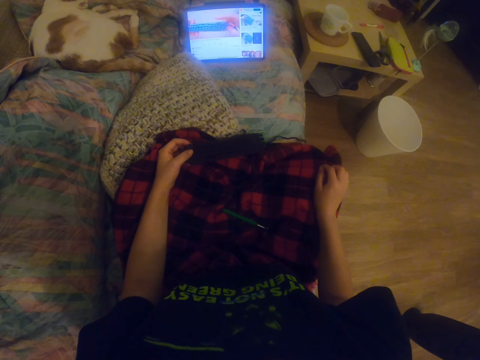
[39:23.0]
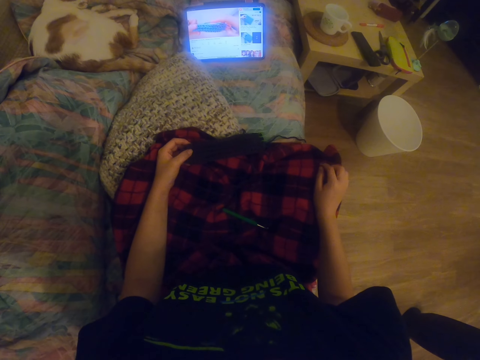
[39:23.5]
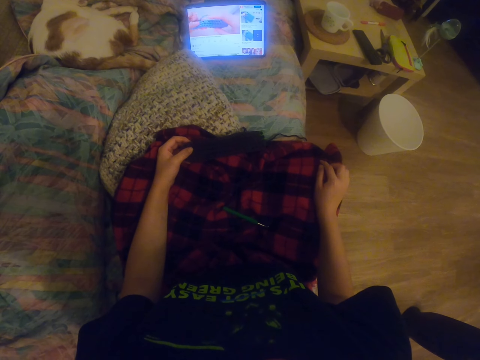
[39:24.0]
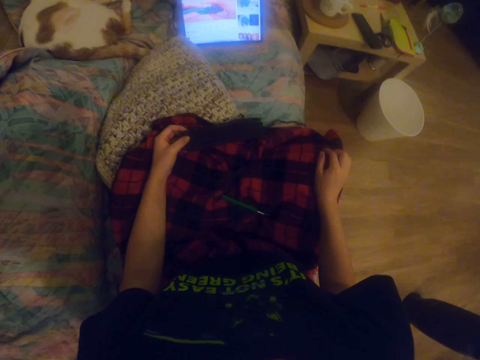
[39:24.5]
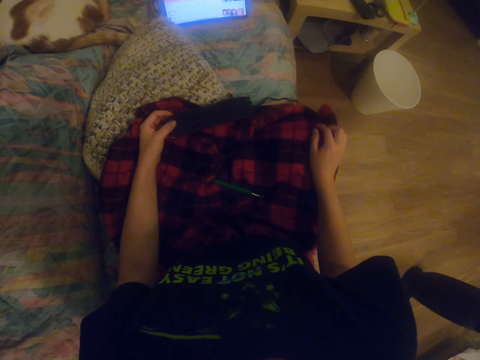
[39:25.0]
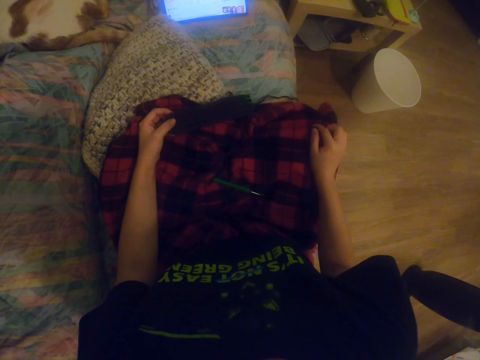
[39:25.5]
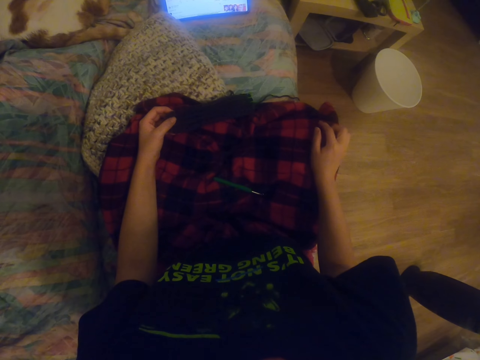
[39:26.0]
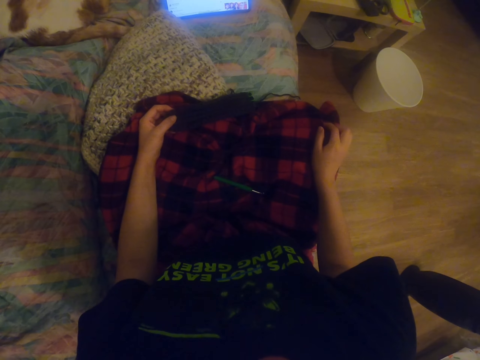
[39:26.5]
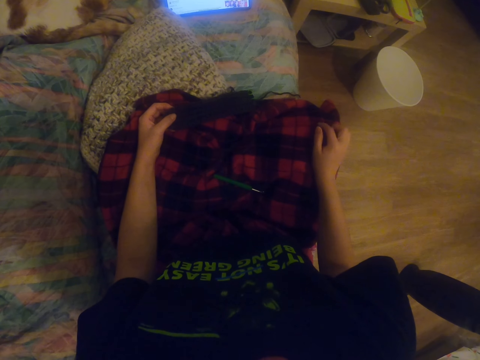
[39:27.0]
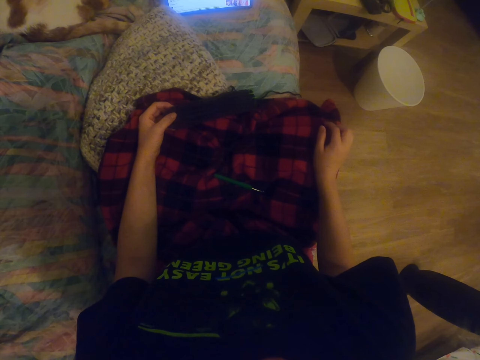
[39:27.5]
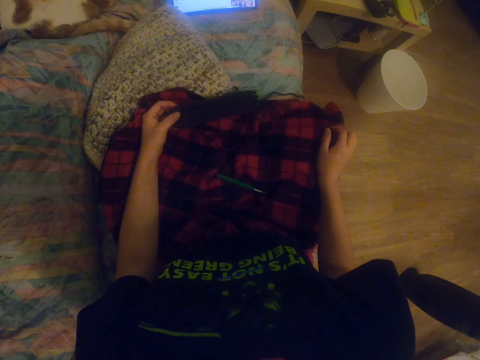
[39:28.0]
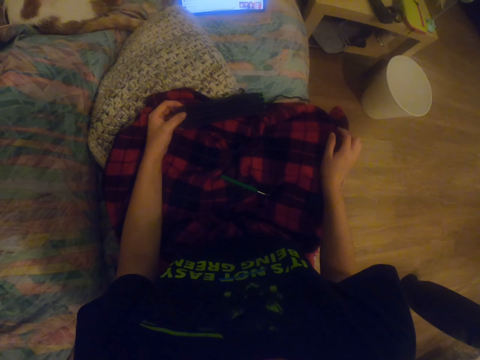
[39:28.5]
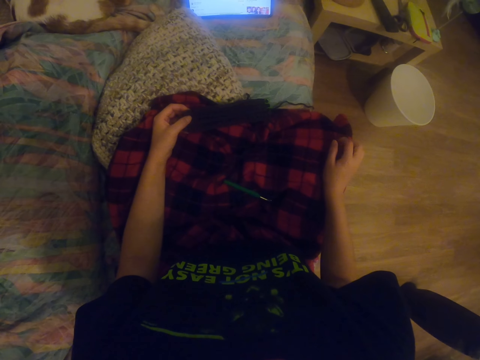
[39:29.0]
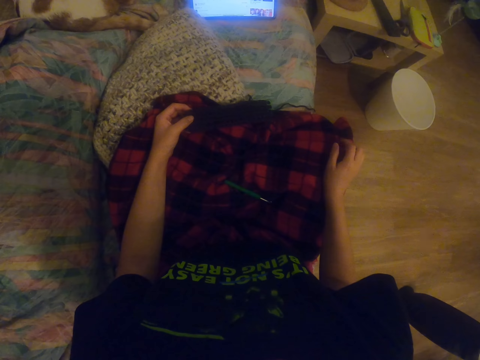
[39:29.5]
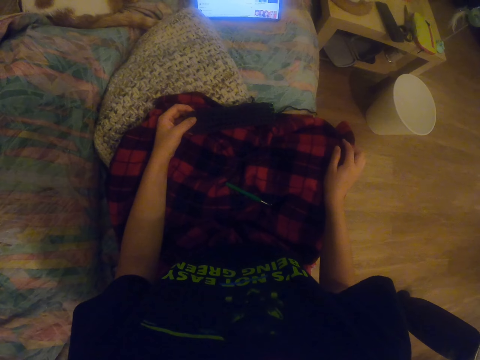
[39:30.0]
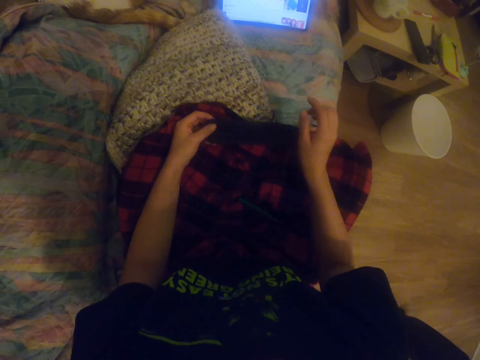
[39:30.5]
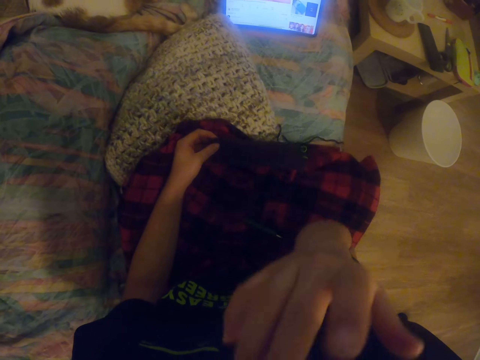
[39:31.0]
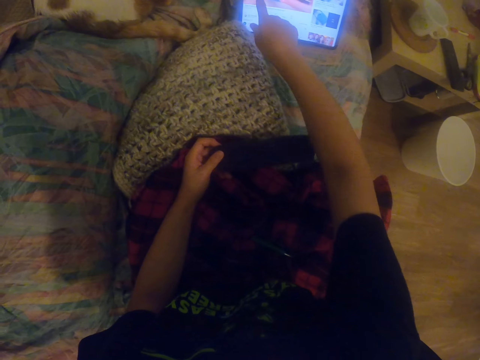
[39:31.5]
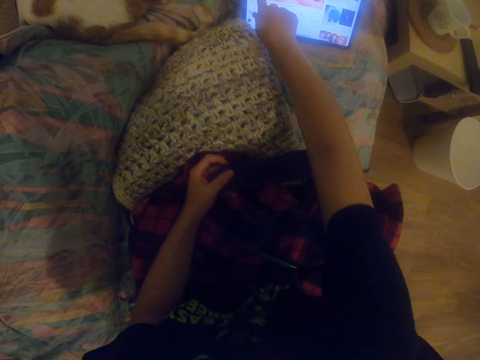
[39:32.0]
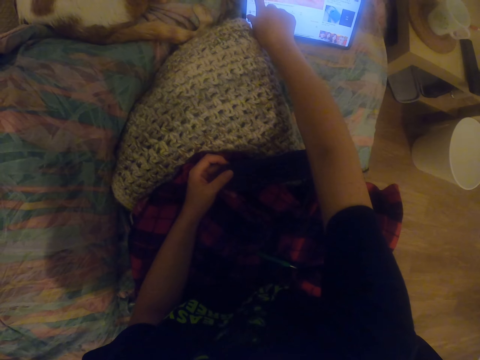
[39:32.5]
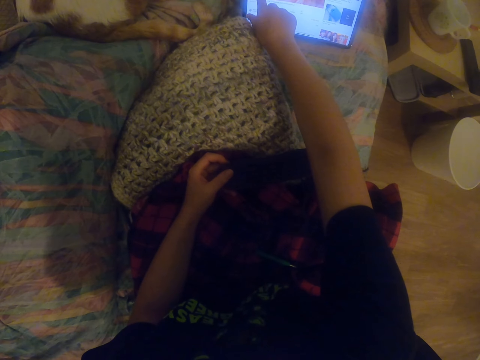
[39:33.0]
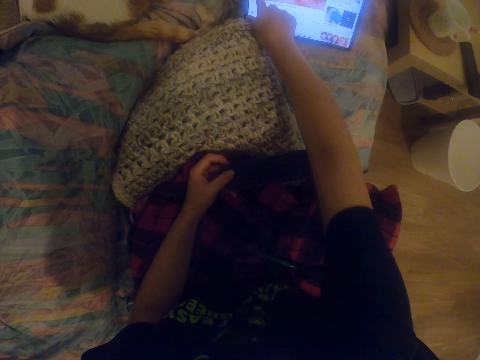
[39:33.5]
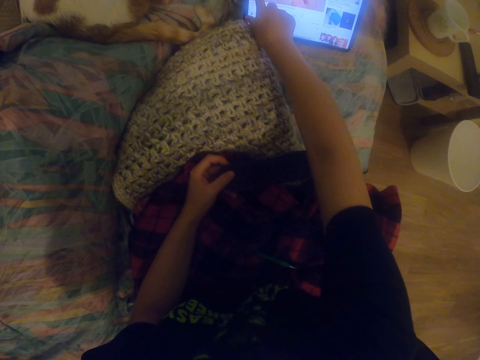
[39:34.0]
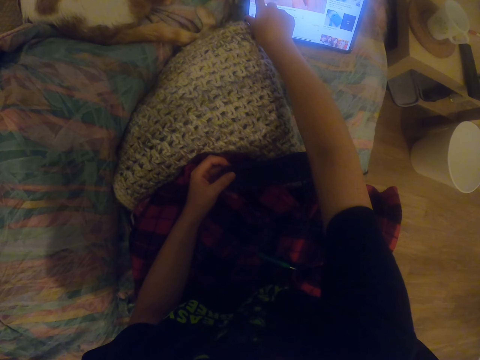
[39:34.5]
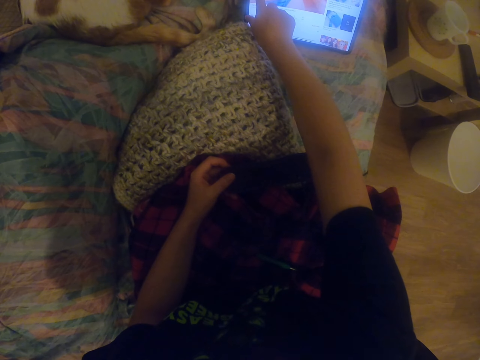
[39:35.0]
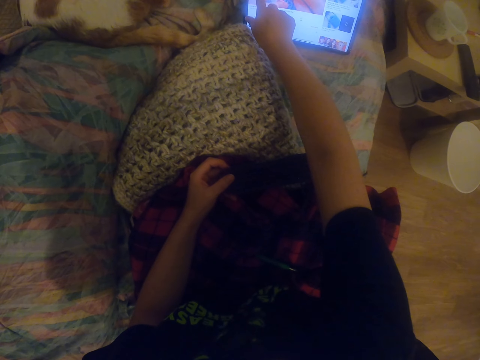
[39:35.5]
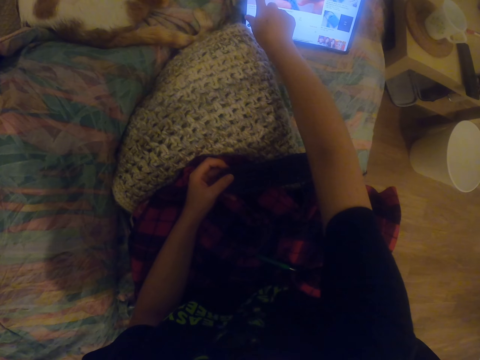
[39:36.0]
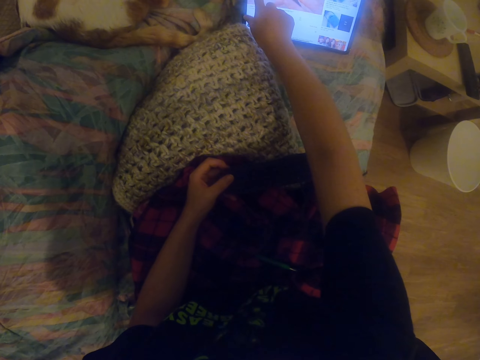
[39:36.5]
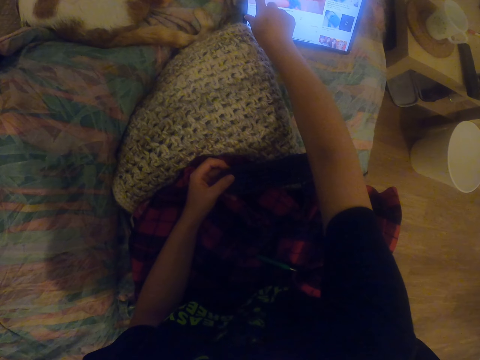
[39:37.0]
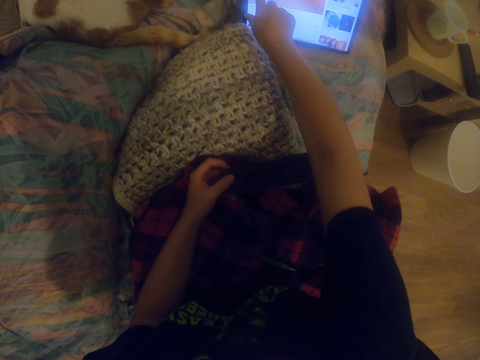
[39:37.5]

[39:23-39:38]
The camera wearer watches the tablet. They touch the face. They operate the tablet. They stretch a hand. They scroll the tablet.

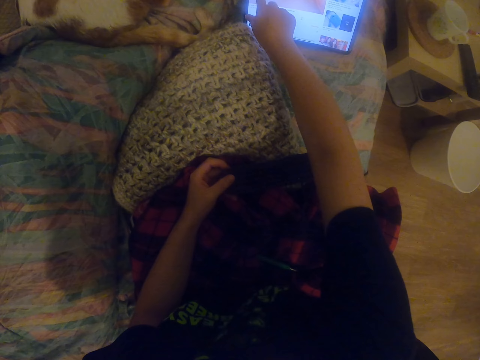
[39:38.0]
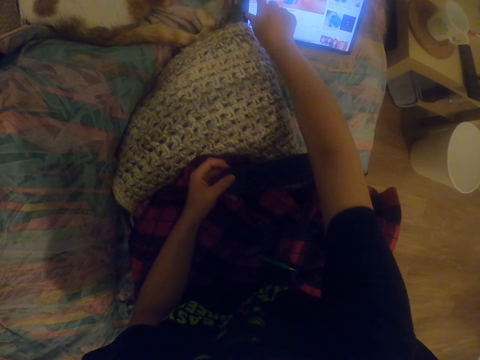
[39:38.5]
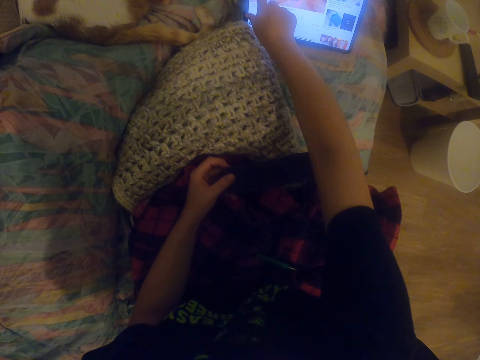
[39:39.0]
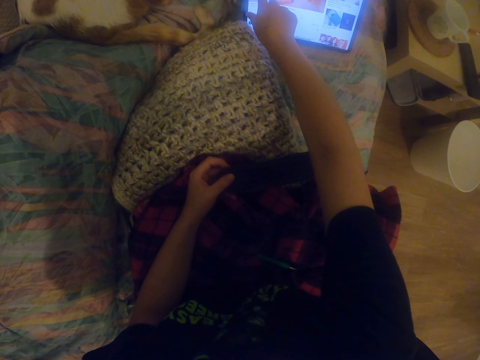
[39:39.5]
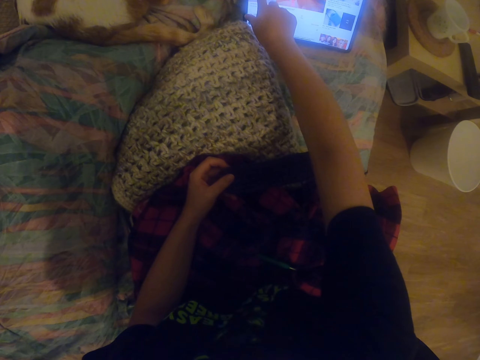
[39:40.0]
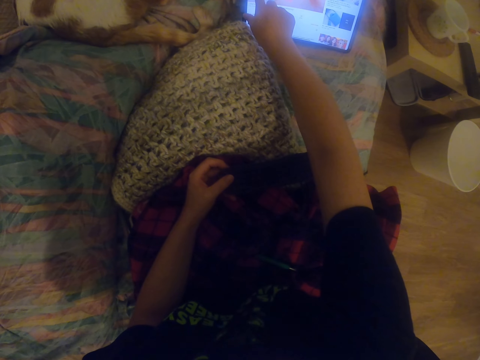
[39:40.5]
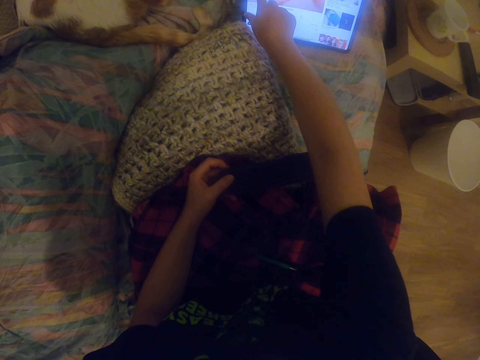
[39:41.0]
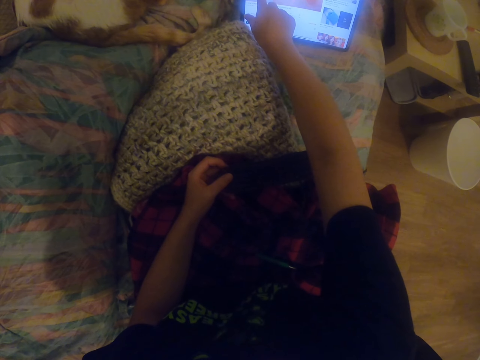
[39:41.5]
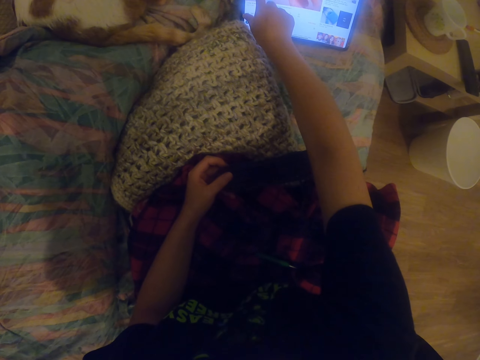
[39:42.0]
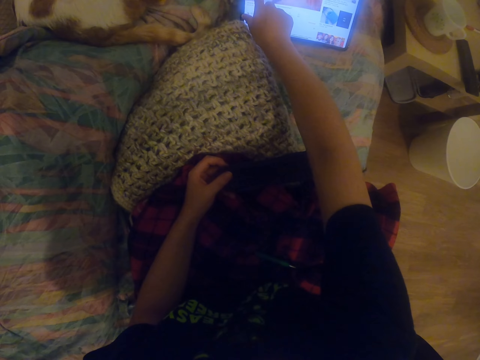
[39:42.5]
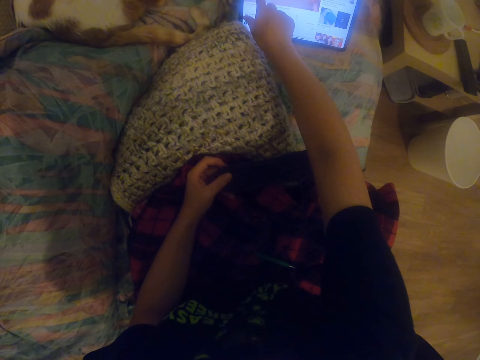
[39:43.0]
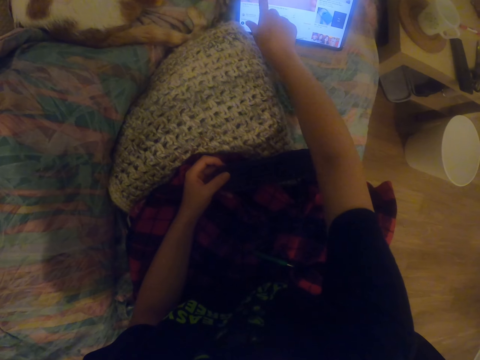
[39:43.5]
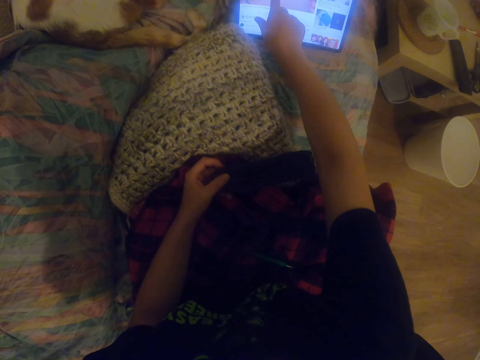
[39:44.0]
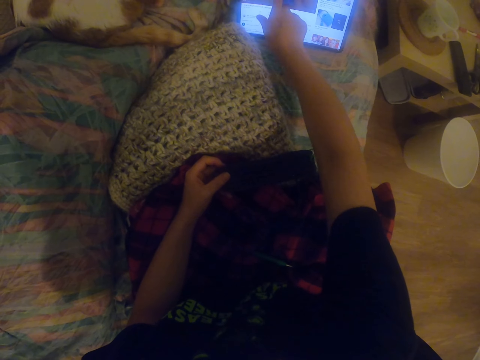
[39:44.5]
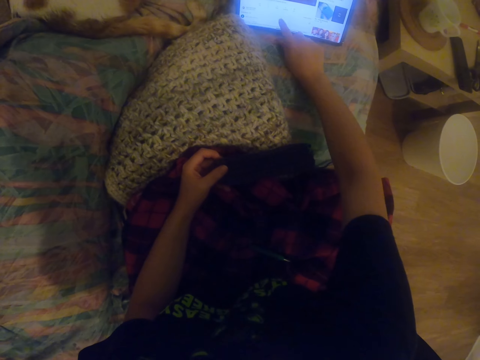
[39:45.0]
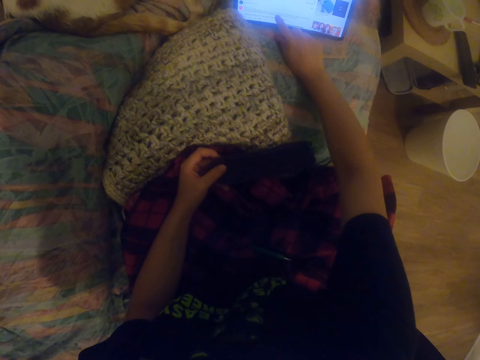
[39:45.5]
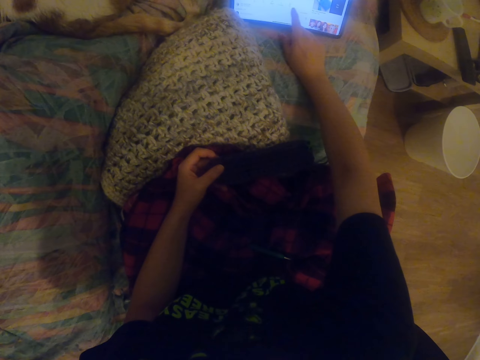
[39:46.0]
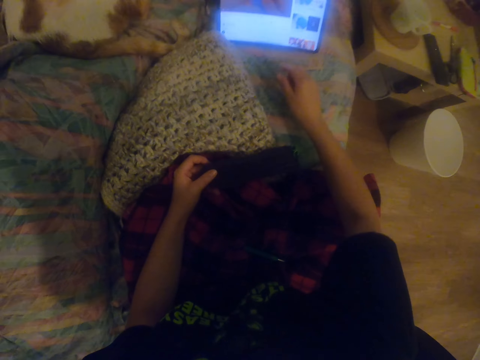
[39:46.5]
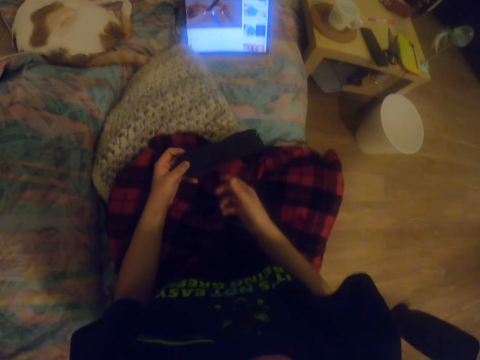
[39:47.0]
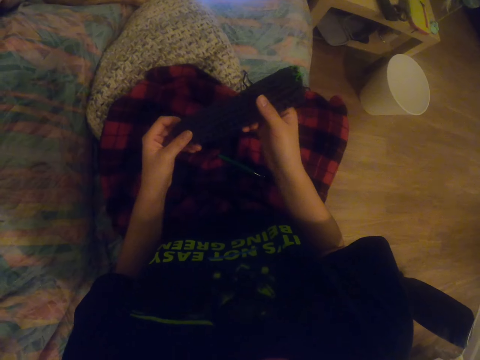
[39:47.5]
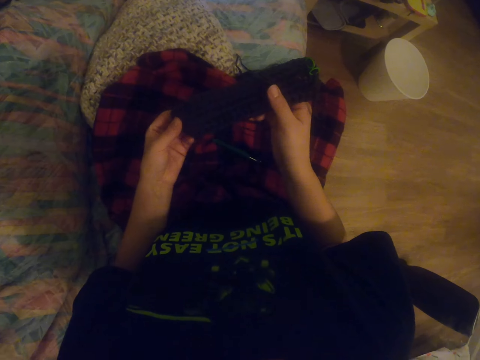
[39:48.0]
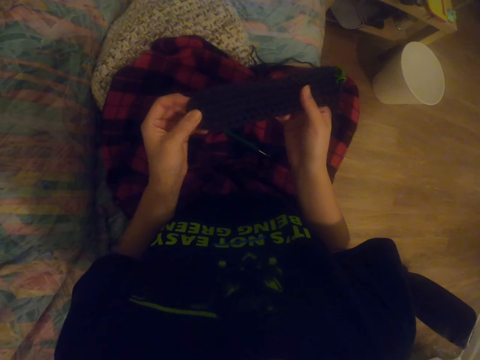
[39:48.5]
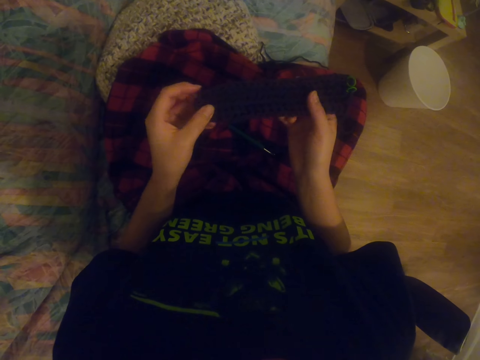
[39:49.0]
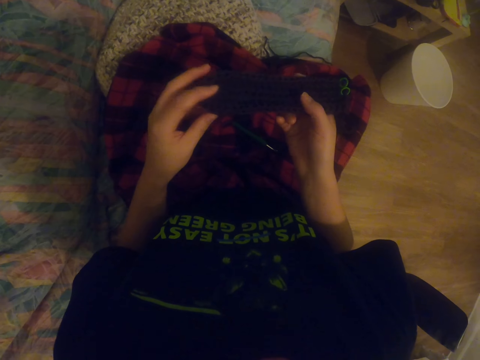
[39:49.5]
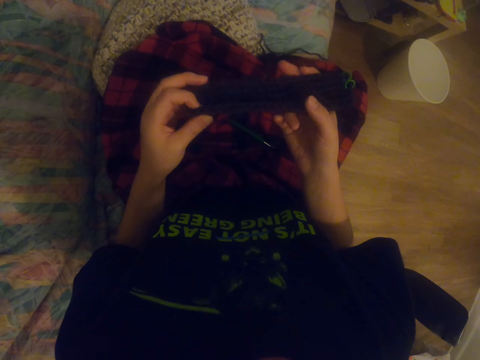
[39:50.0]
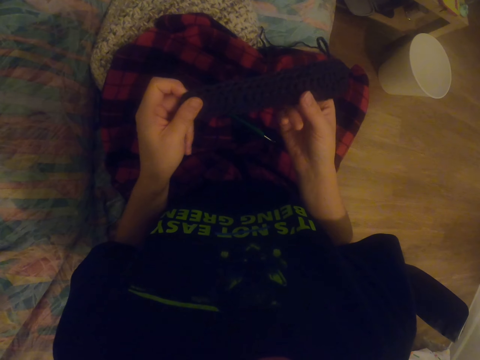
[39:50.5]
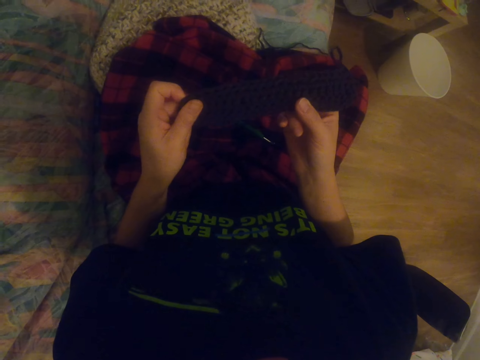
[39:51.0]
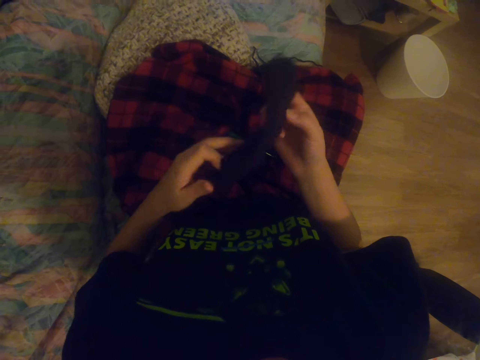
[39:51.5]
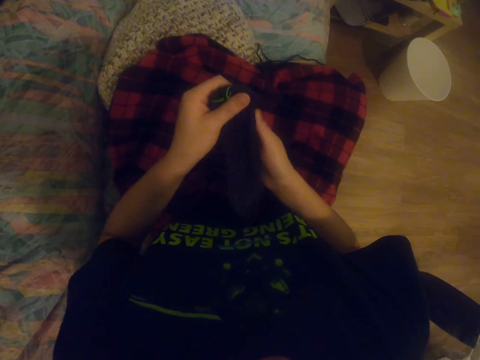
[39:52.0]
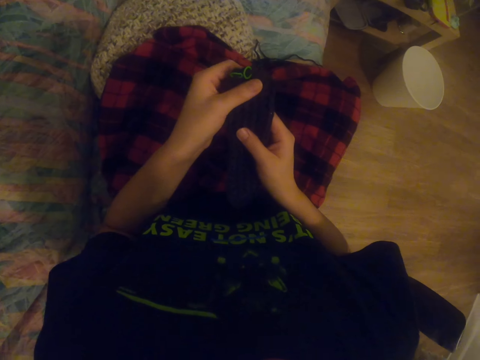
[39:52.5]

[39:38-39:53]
The camera wearer operates the tablet. They scroll the tablet. They scroll the tablet again. They stretch the fabric. They hold the sock. They turn the sock.
